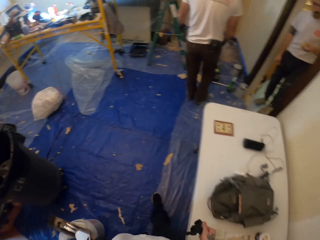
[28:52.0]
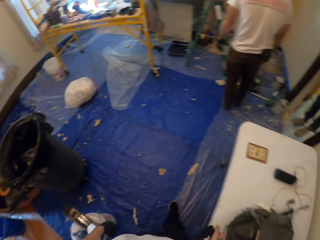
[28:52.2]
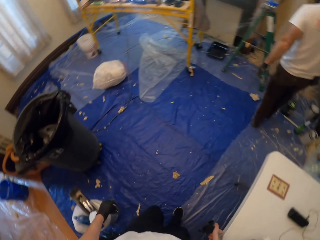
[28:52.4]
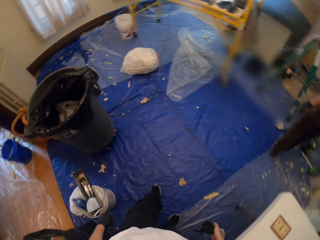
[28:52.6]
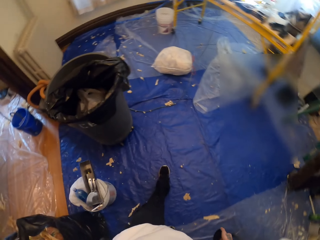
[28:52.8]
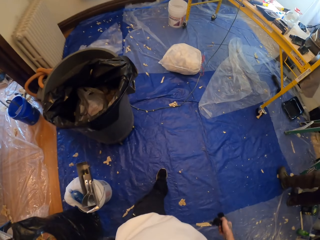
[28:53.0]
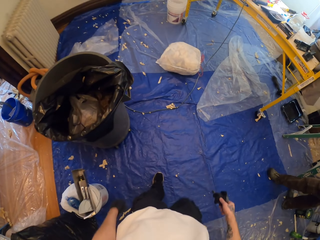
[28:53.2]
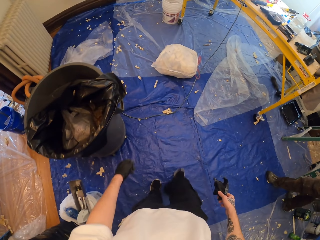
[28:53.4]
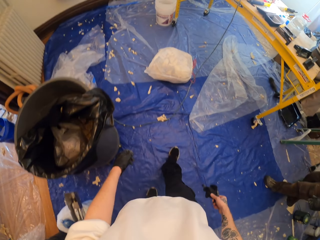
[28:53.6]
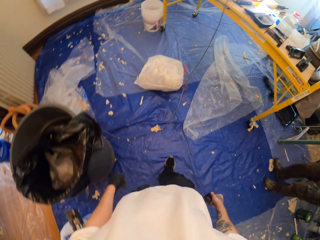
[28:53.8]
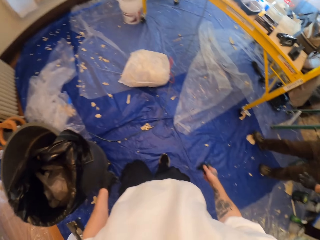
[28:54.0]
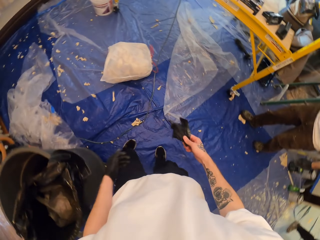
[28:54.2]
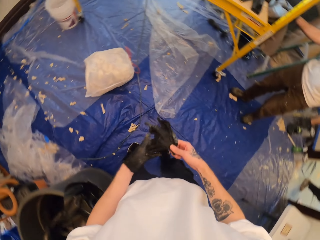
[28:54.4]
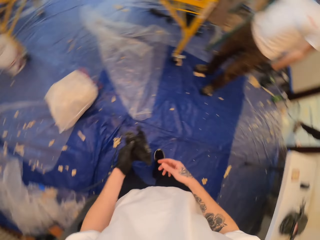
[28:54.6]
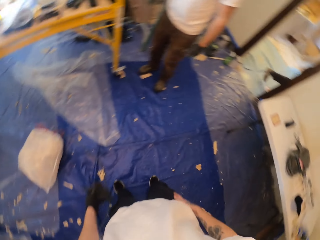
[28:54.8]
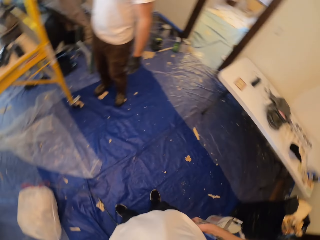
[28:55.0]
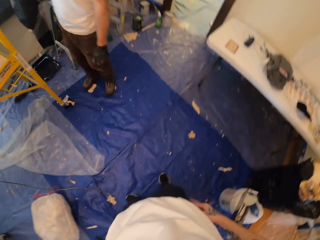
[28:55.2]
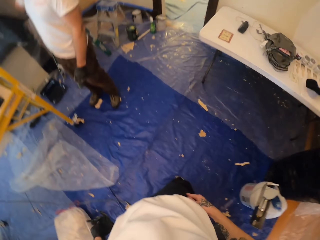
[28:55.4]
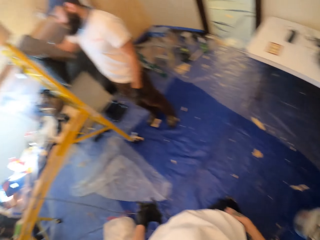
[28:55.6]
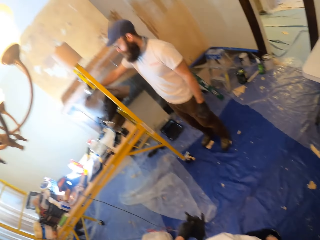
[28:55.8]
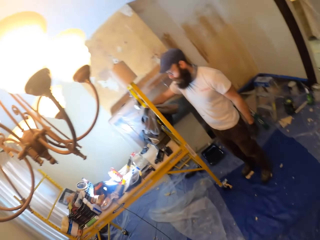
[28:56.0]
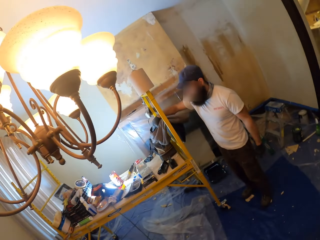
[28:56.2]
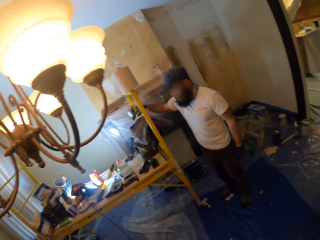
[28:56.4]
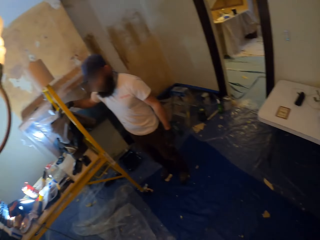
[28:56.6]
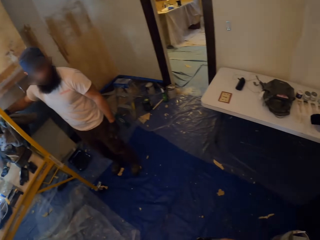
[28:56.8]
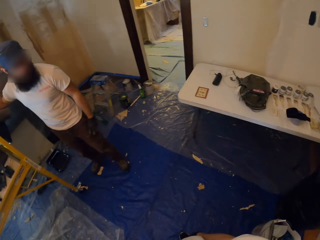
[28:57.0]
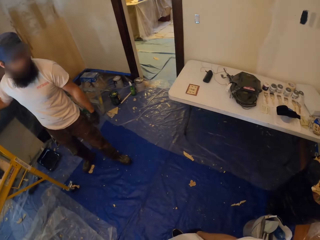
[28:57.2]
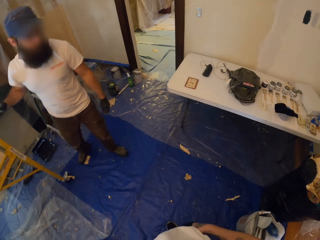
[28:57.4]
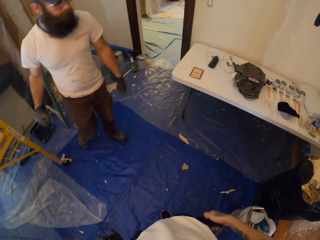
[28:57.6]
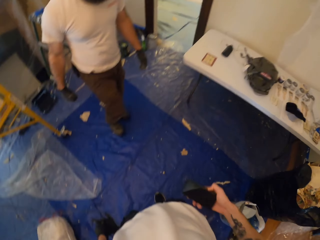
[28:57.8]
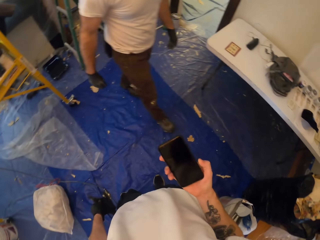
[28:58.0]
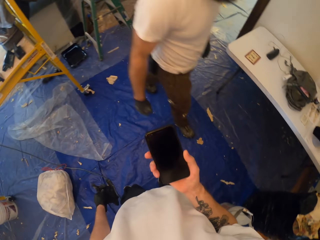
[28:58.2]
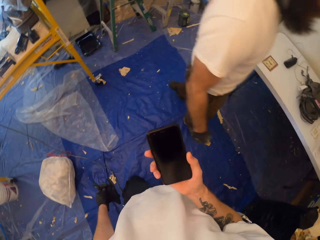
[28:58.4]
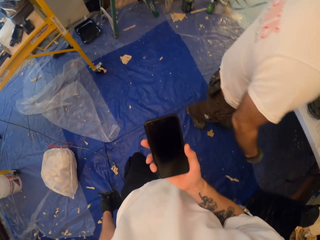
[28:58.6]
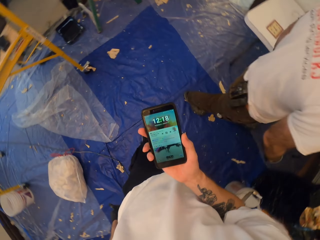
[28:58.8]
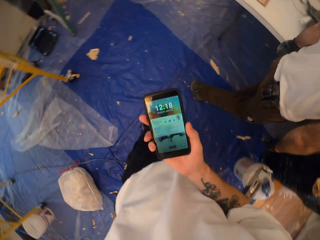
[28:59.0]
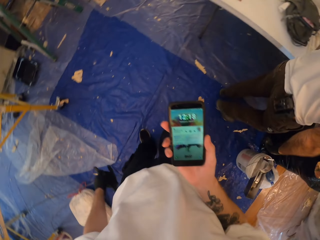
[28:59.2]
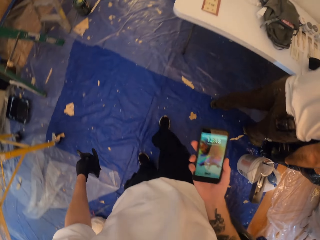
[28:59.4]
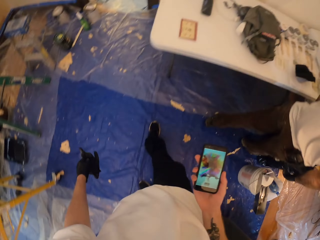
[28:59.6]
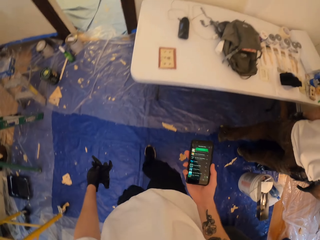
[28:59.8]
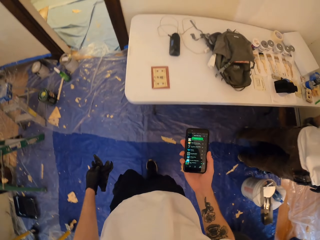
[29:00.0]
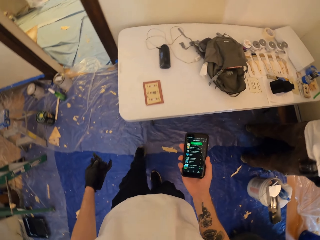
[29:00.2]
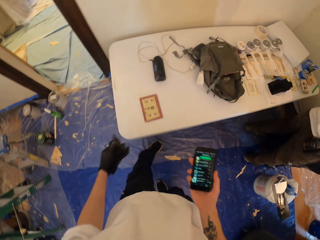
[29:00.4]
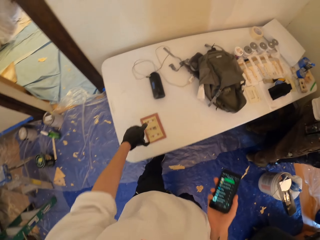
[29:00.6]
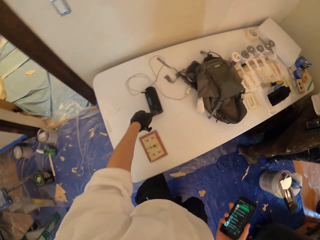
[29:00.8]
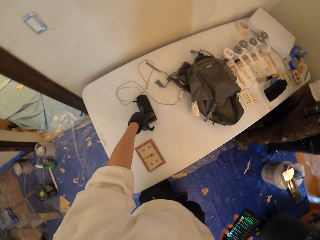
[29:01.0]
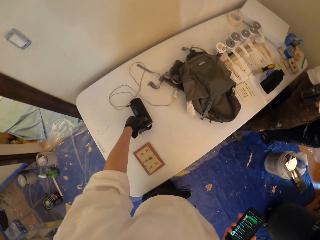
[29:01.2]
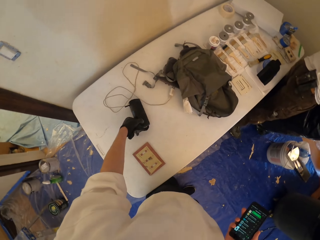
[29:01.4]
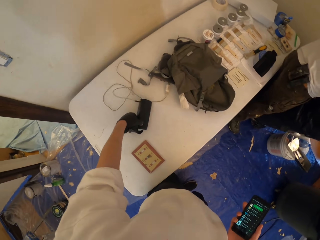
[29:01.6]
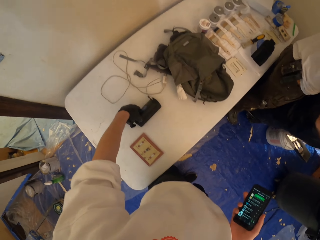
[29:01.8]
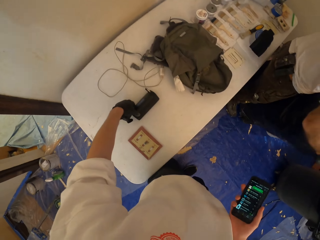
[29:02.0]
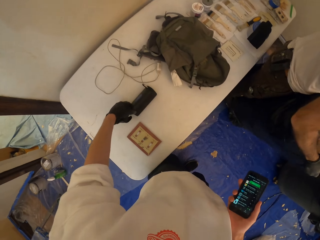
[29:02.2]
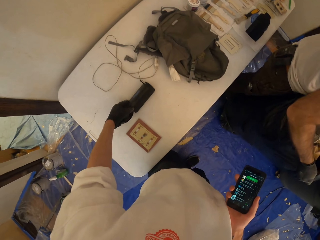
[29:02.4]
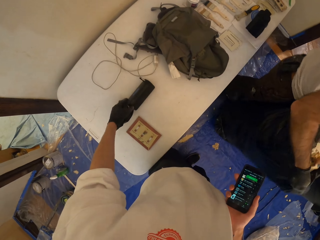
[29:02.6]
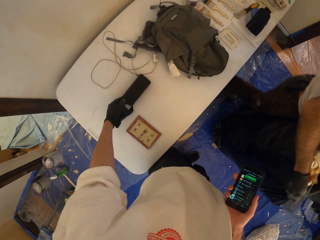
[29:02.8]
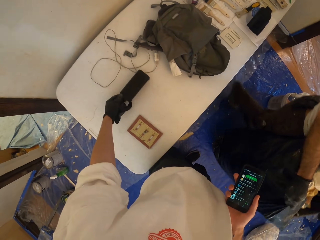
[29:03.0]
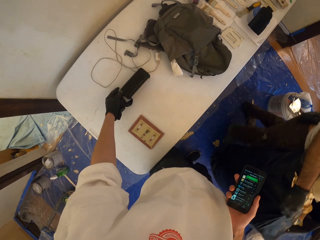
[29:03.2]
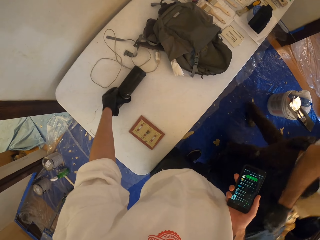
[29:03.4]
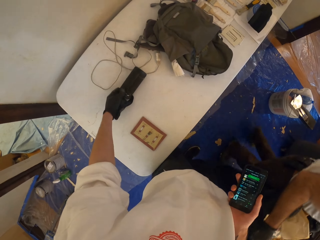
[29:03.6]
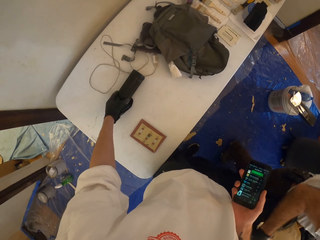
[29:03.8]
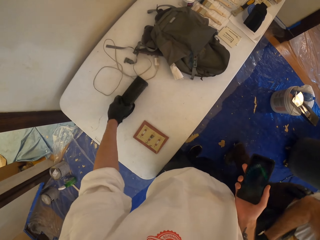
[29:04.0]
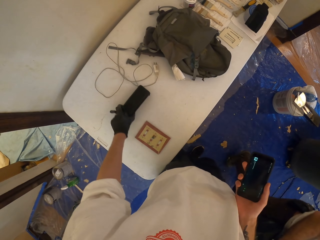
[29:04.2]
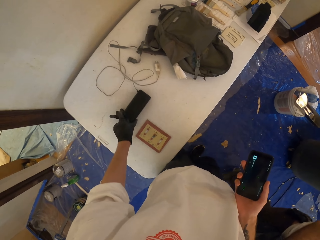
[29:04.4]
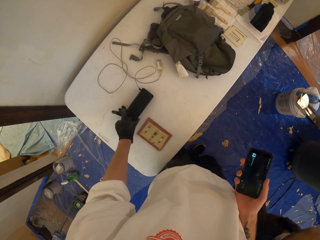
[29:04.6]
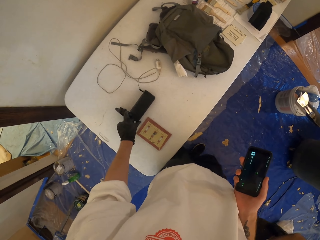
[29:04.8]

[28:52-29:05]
The camera wearer picks the glove from his right hand. He walks in the room. A person hangs a cloth on the metallic table. The camera wearer picks a phone from his pocket. He holds the phone. He touches a radio on the table. He carries a bin to the other side of the room.

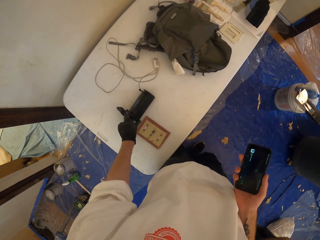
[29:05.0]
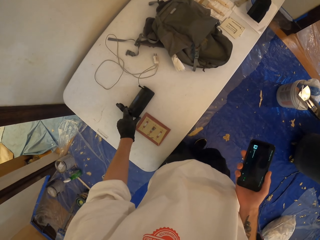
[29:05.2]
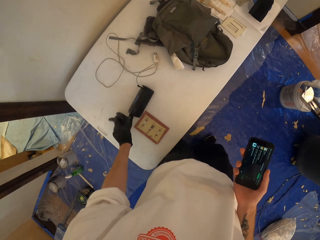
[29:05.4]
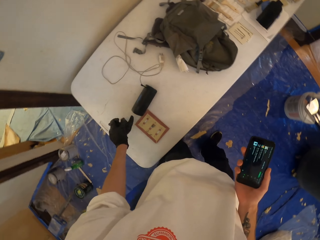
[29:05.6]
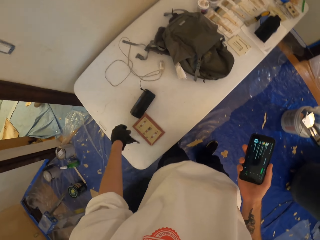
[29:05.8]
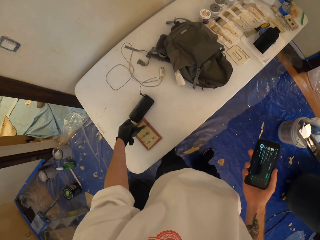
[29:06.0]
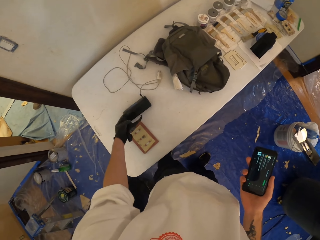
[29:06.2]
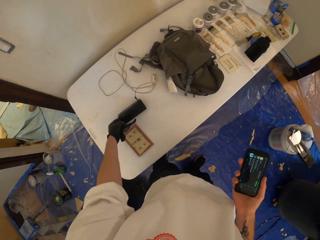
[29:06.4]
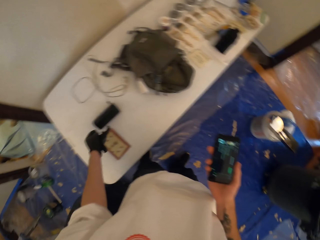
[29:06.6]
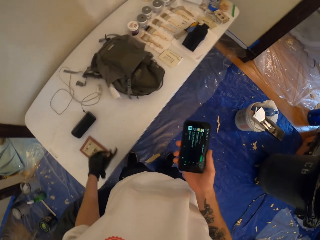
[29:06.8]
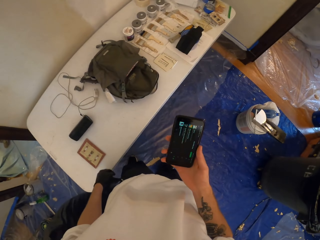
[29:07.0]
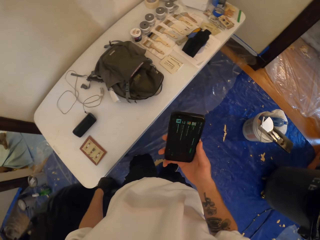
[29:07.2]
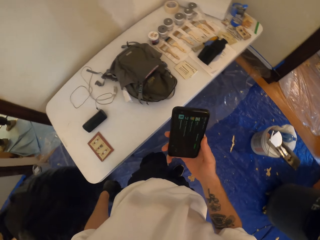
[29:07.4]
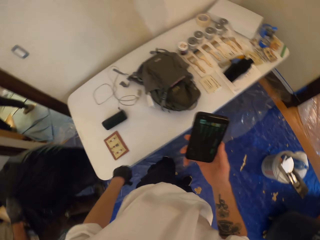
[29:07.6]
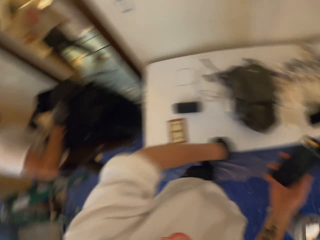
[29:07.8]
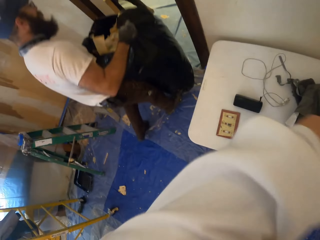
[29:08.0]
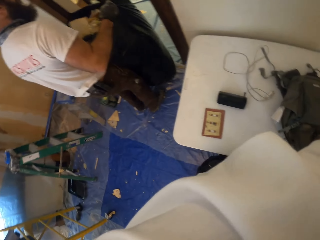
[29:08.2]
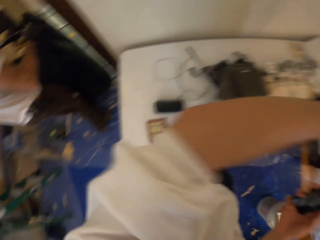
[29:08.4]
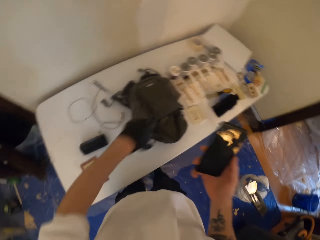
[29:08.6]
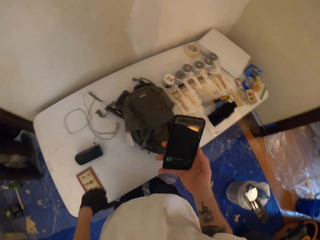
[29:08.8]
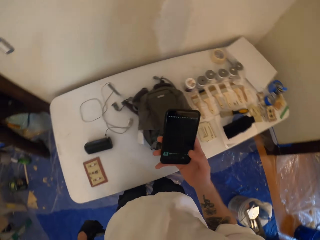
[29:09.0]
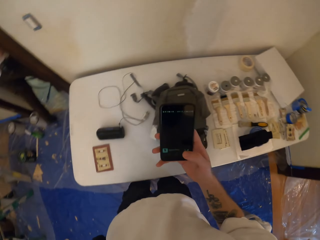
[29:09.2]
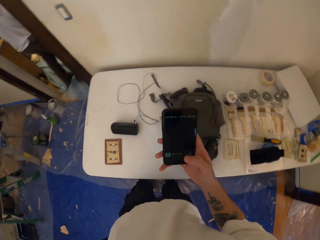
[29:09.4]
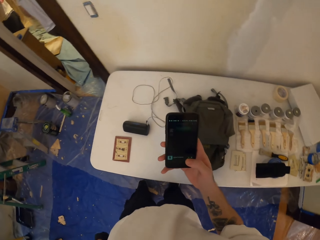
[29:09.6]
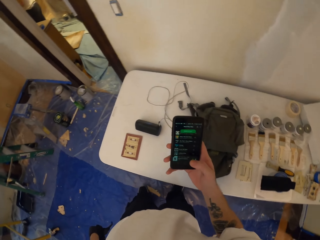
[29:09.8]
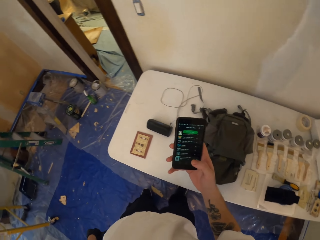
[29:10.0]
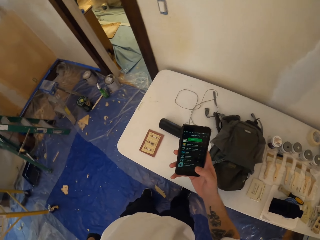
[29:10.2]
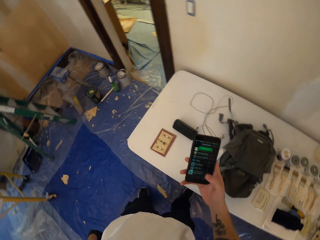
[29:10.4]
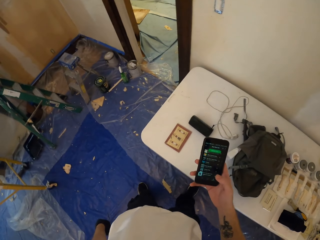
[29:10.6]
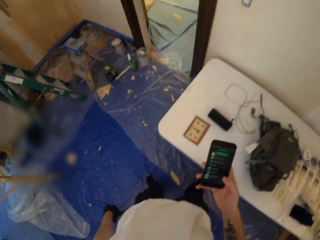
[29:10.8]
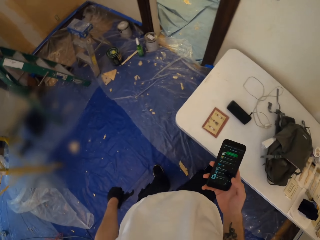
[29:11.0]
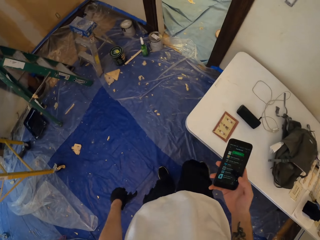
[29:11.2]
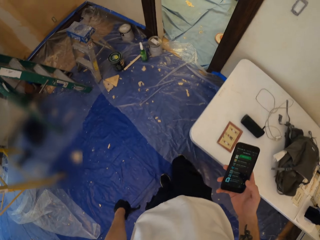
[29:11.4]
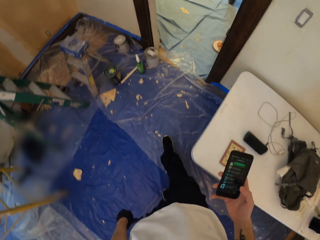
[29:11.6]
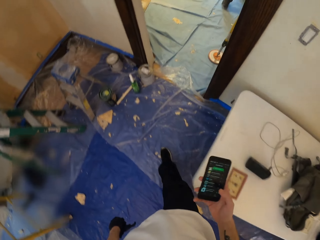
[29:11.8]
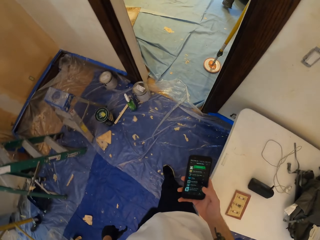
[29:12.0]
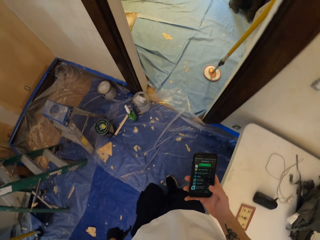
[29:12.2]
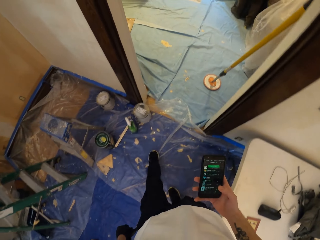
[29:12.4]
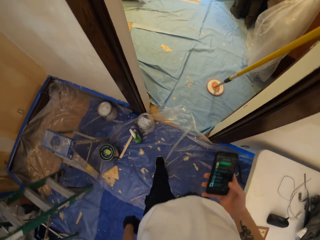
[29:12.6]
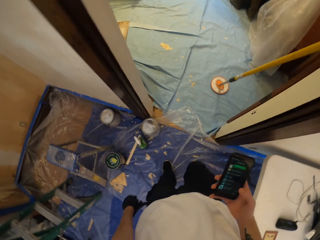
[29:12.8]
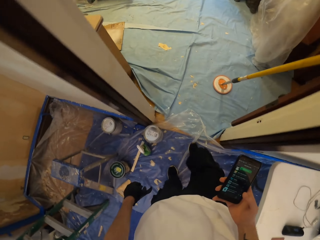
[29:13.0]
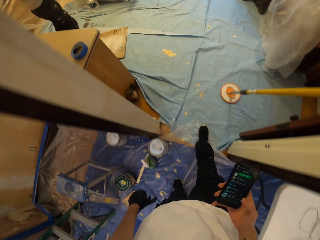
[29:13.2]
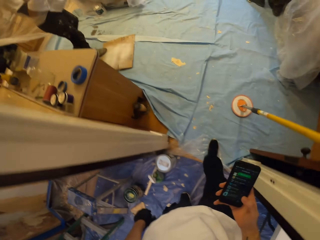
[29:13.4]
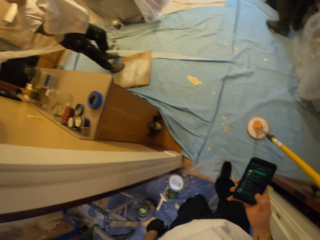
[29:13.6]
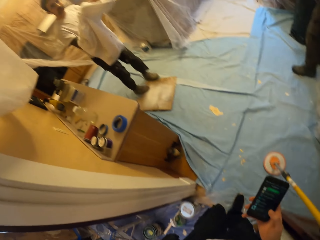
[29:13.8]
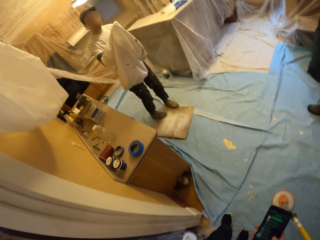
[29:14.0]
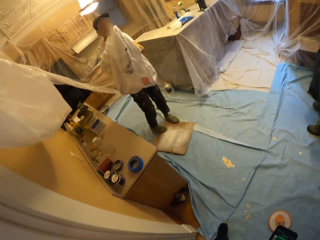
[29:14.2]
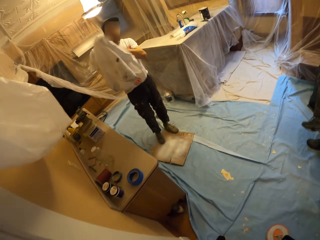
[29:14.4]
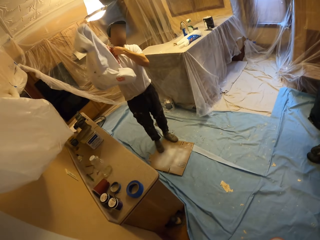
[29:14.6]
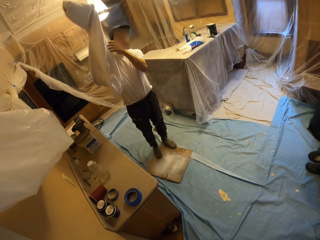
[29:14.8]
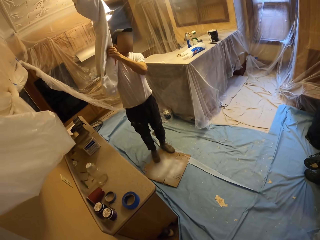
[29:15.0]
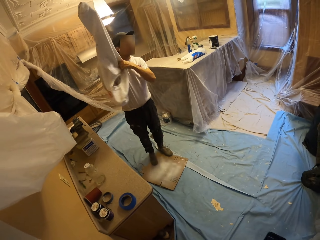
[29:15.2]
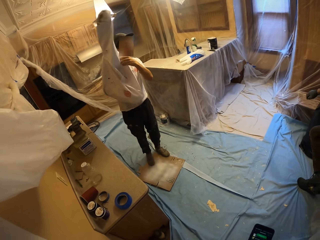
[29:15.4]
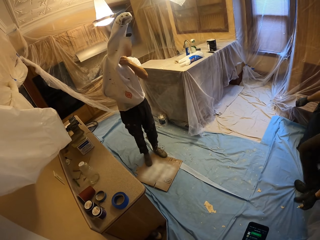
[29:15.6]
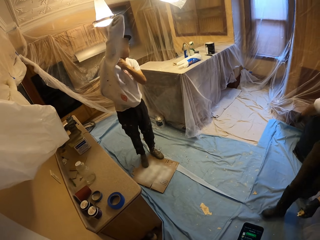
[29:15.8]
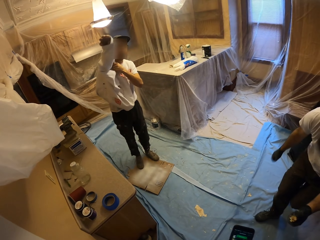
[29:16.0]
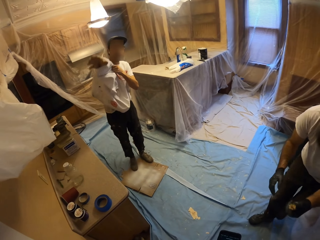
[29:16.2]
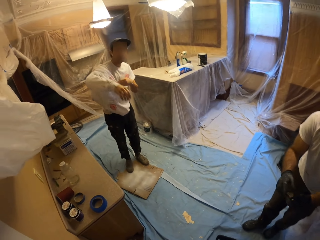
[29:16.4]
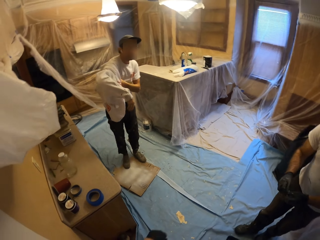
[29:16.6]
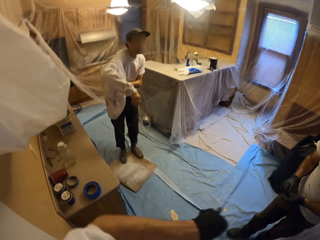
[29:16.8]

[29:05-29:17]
The camera wearer holds the adapter. They raise a hand. They operate on the phone. They walk to the other side of the room. A person puts on a pullover.
